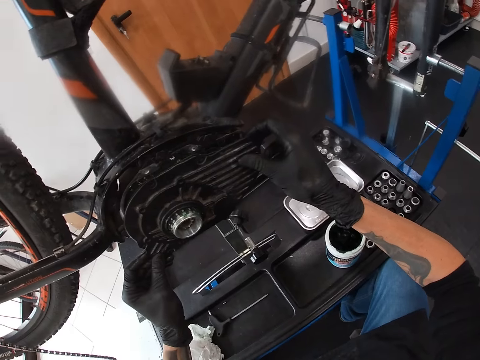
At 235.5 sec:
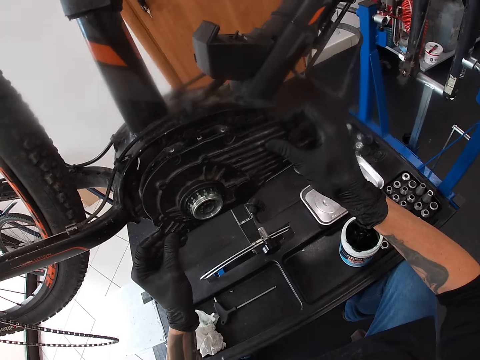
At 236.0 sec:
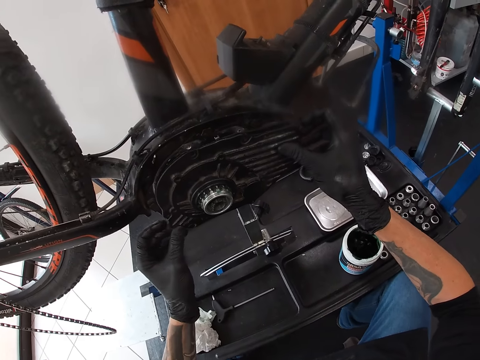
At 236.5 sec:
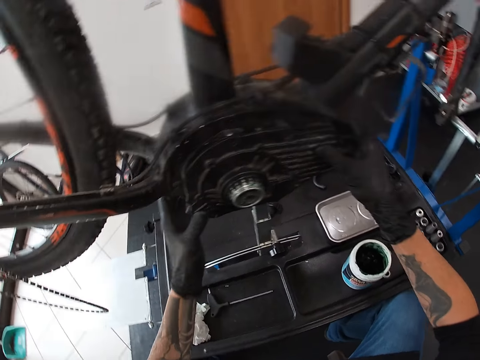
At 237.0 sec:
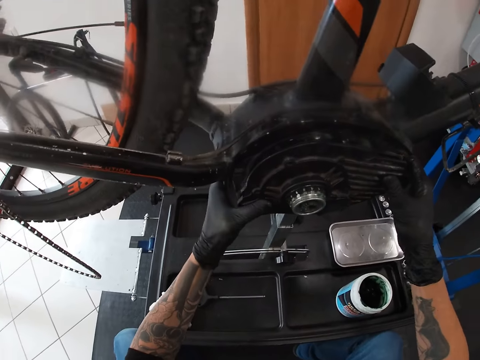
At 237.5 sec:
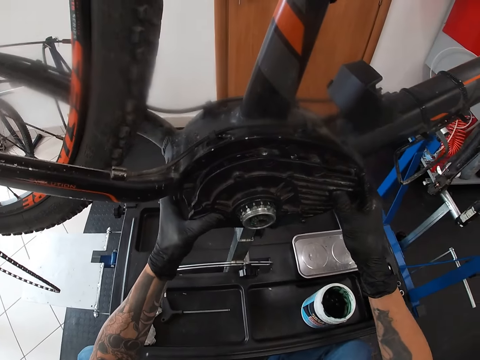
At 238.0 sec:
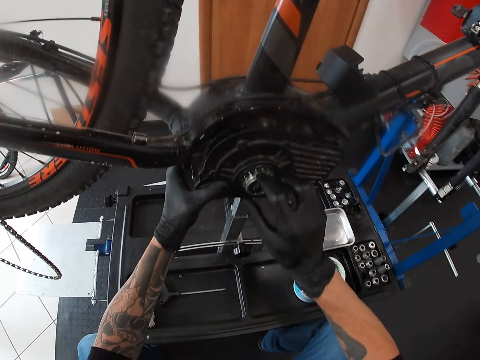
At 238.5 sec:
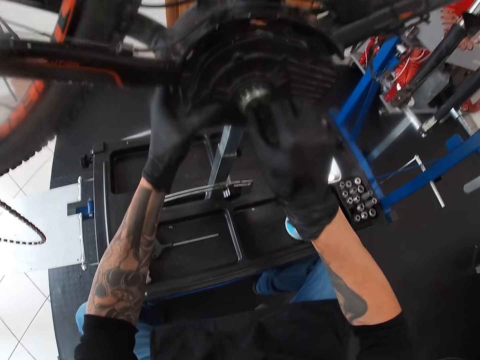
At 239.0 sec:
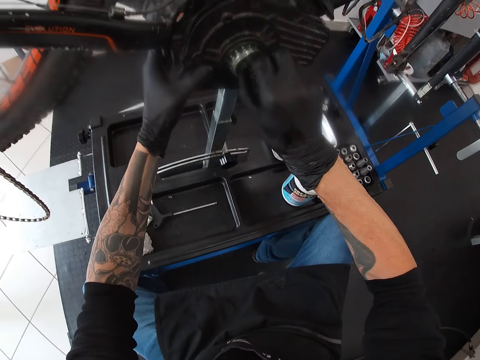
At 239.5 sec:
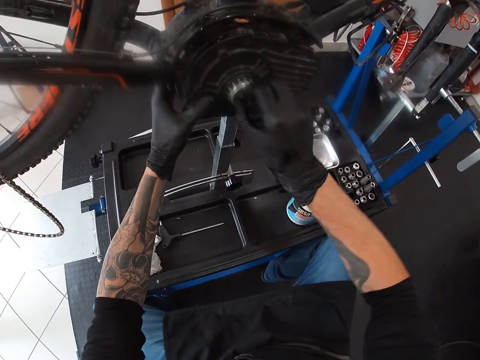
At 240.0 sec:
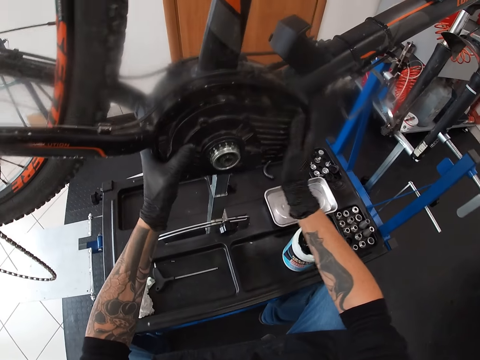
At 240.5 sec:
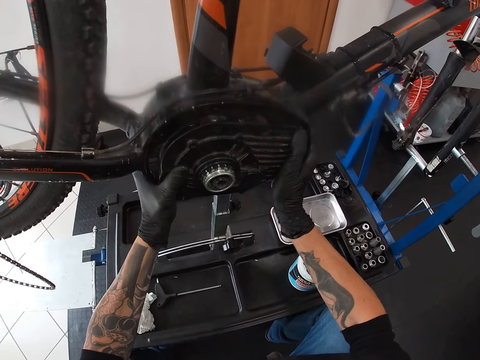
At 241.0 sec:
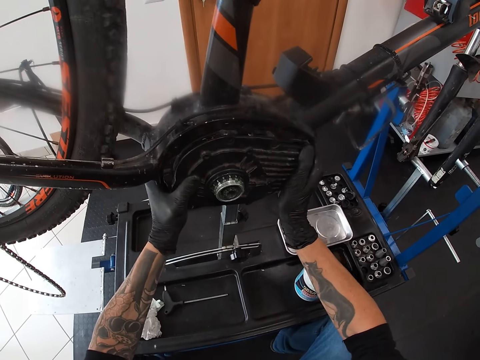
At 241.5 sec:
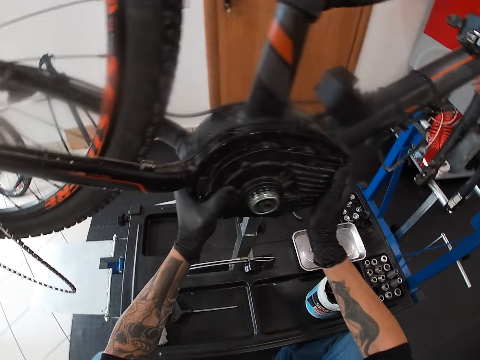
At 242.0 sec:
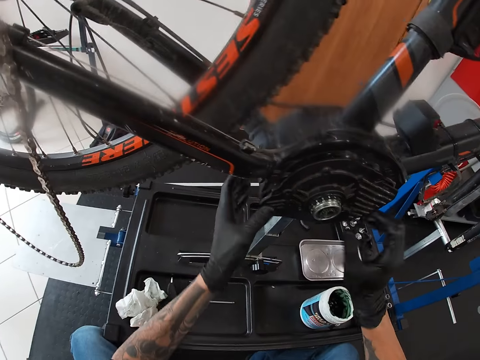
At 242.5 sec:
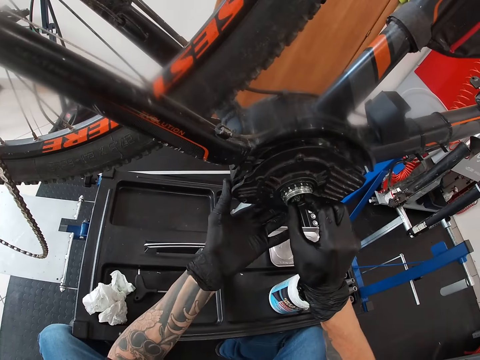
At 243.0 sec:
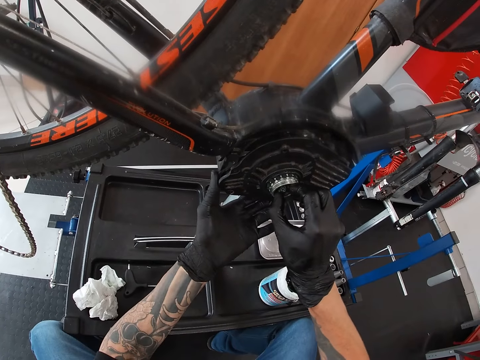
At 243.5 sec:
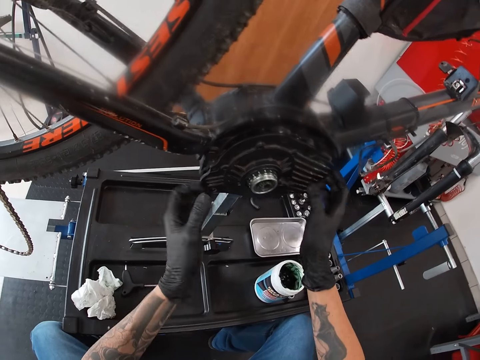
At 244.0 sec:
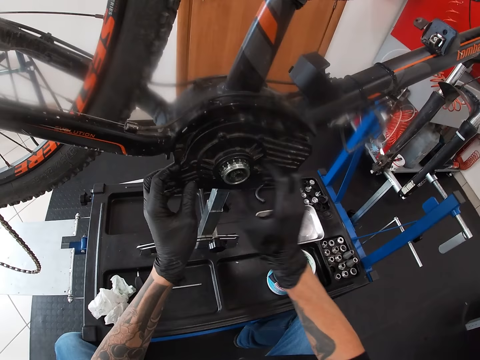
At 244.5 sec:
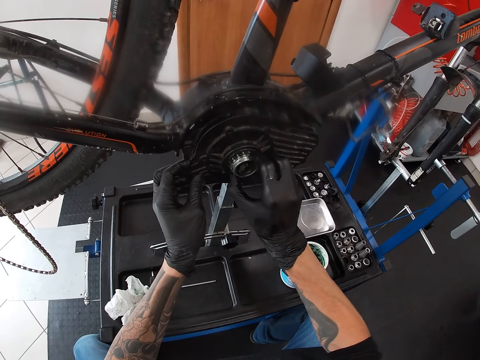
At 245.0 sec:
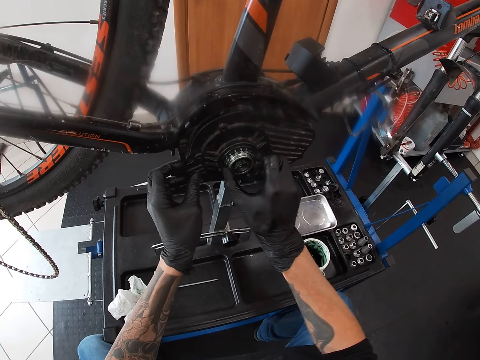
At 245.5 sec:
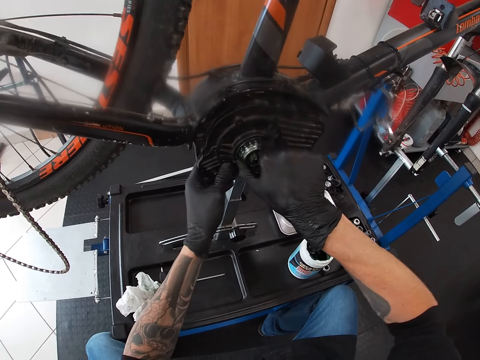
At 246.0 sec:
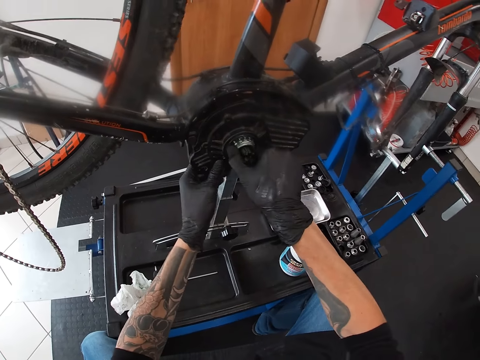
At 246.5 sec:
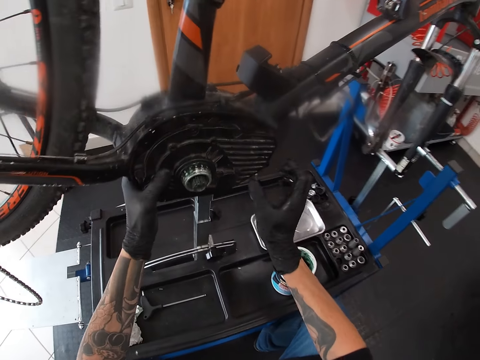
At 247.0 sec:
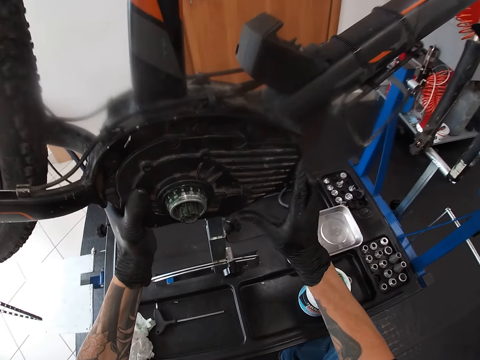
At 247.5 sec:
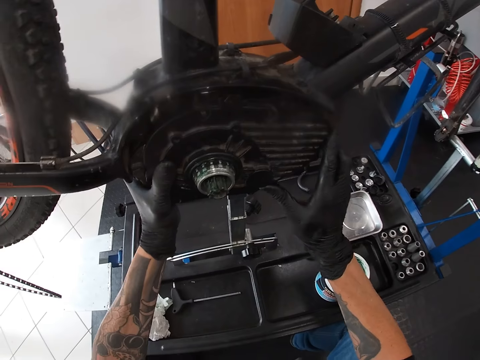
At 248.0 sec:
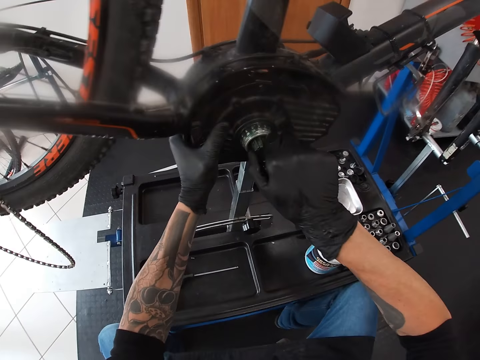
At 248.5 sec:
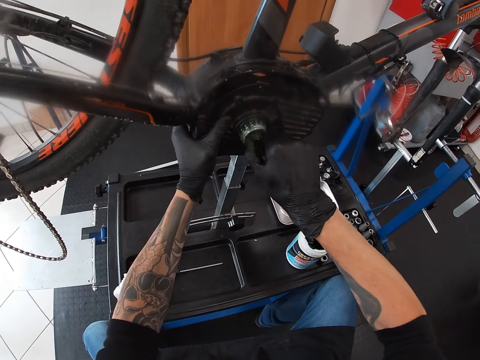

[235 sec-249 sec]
The camera wearer fixes the motherboard. He adjusts the motherboard. He tightens the bearing. He turns the chain handle of the chainring with his right hand.

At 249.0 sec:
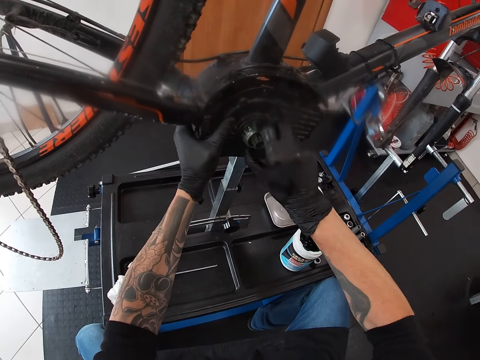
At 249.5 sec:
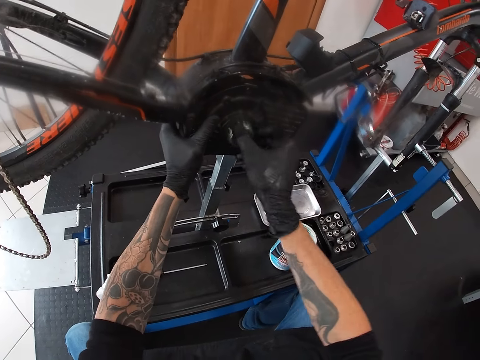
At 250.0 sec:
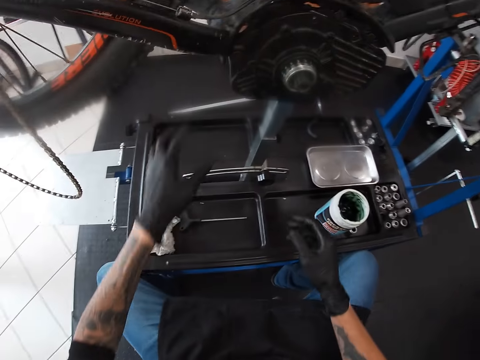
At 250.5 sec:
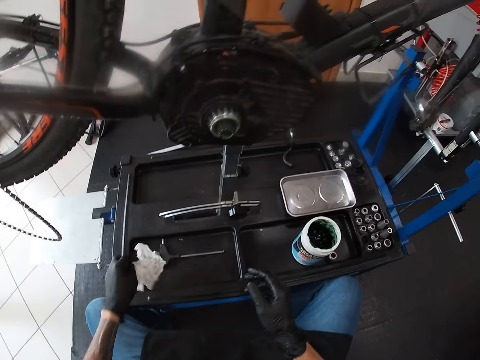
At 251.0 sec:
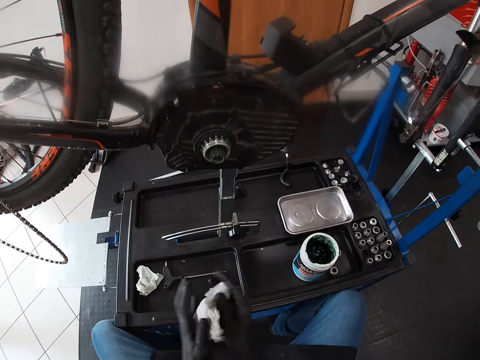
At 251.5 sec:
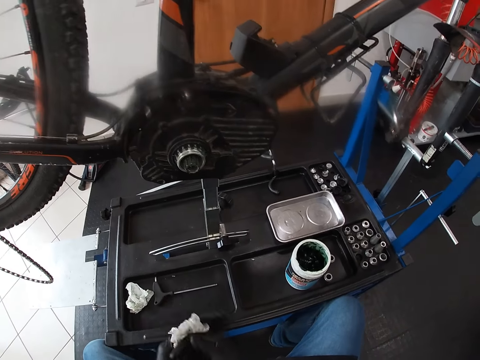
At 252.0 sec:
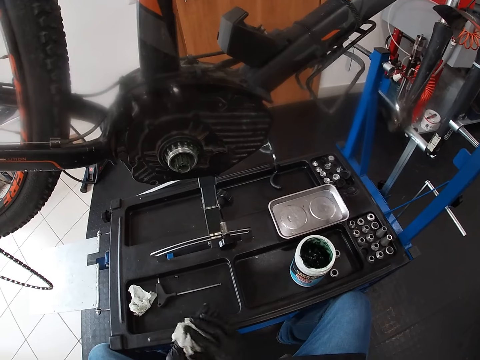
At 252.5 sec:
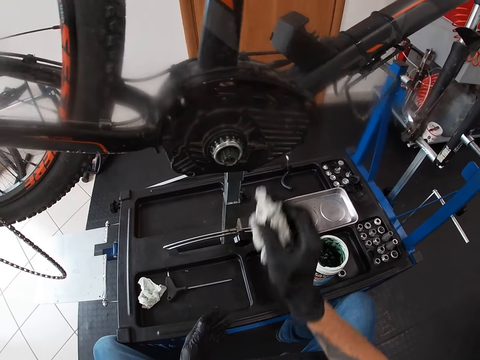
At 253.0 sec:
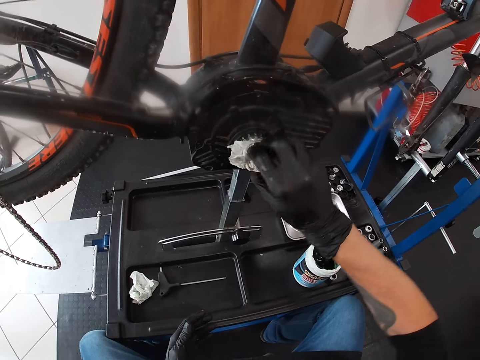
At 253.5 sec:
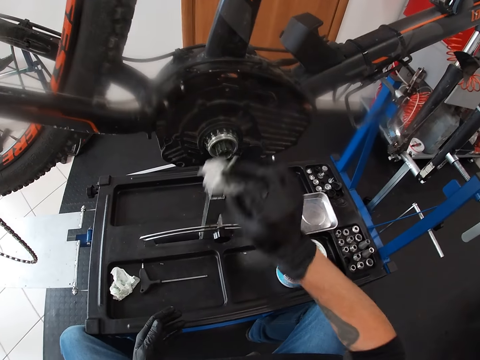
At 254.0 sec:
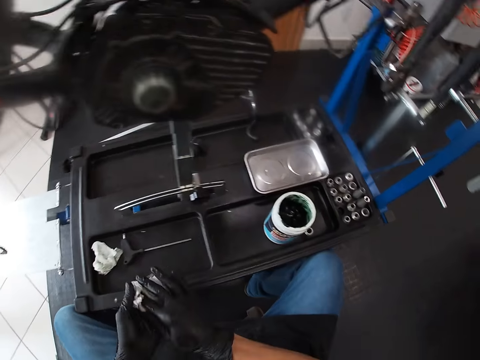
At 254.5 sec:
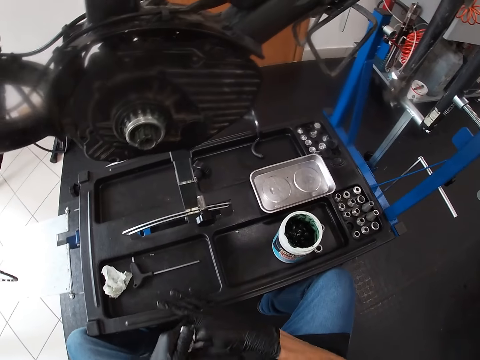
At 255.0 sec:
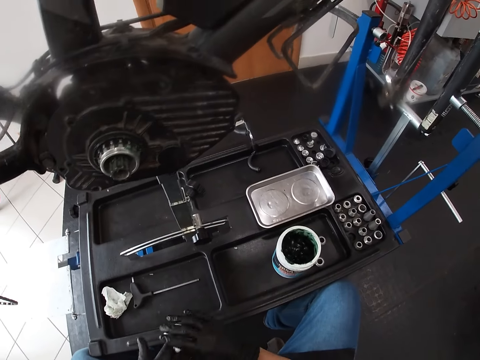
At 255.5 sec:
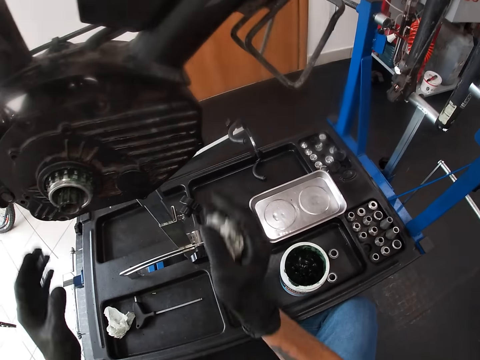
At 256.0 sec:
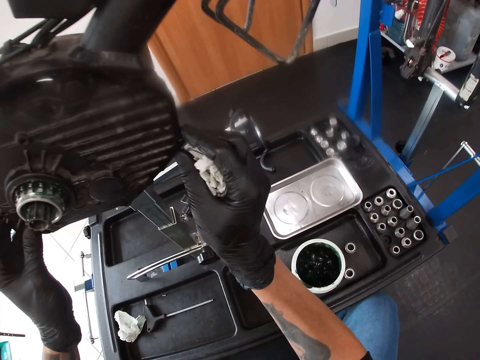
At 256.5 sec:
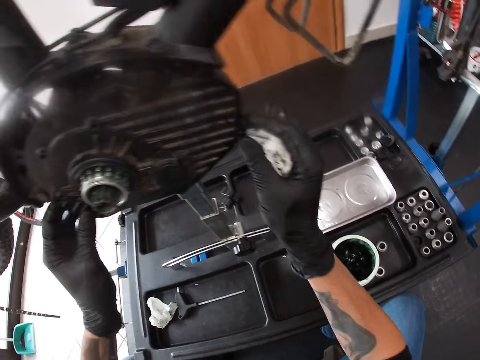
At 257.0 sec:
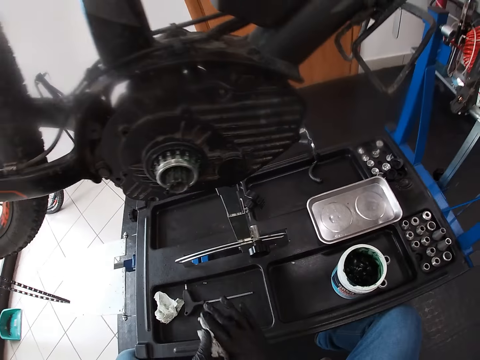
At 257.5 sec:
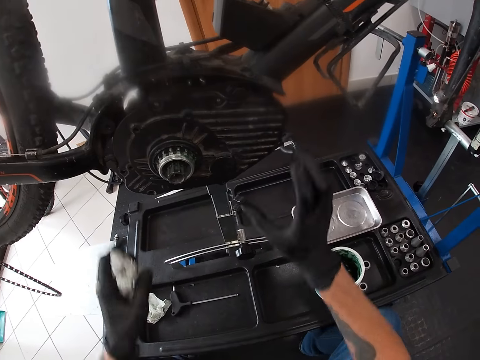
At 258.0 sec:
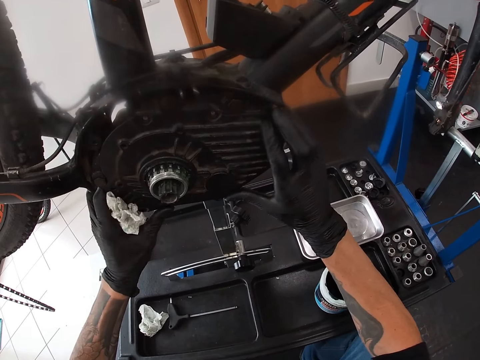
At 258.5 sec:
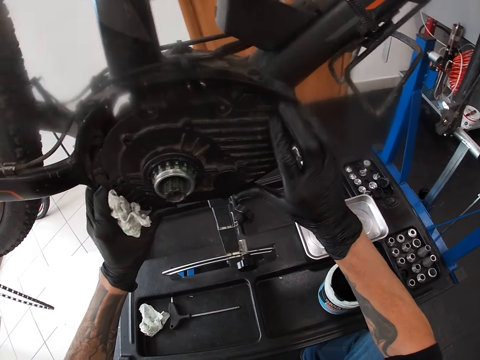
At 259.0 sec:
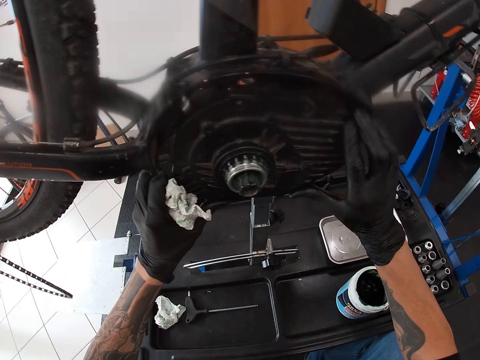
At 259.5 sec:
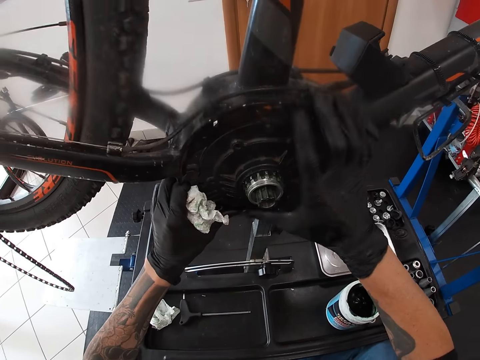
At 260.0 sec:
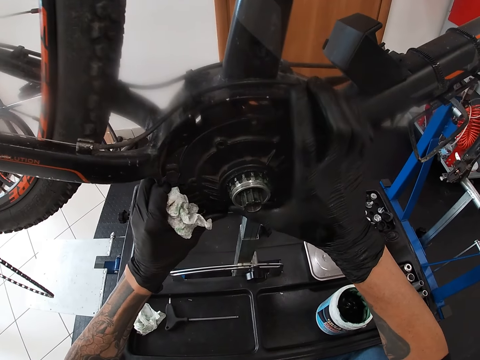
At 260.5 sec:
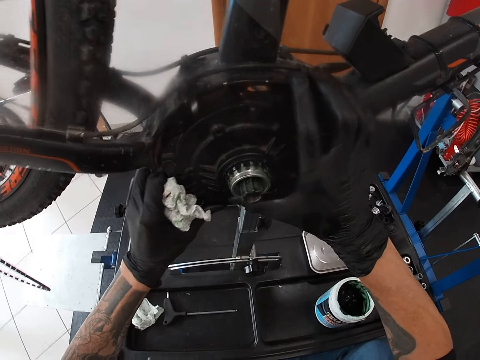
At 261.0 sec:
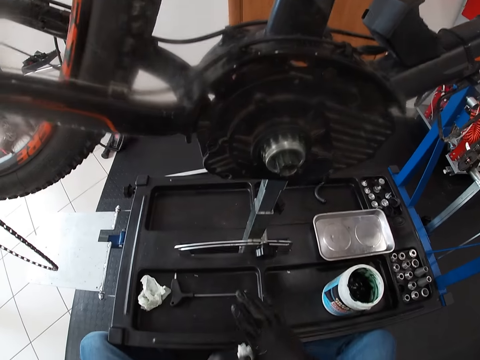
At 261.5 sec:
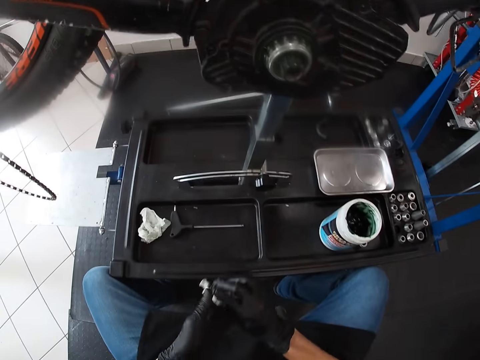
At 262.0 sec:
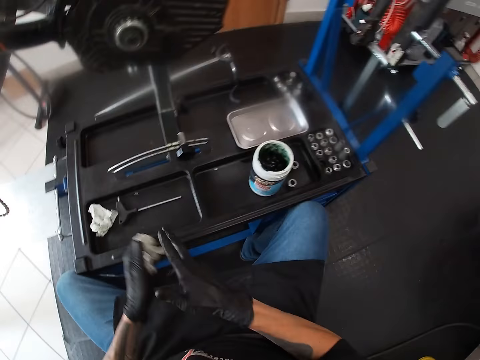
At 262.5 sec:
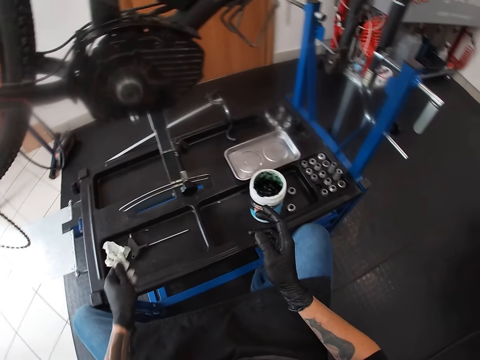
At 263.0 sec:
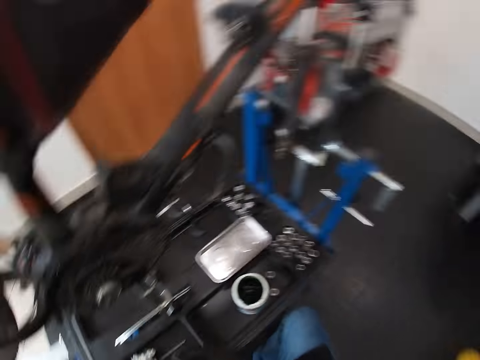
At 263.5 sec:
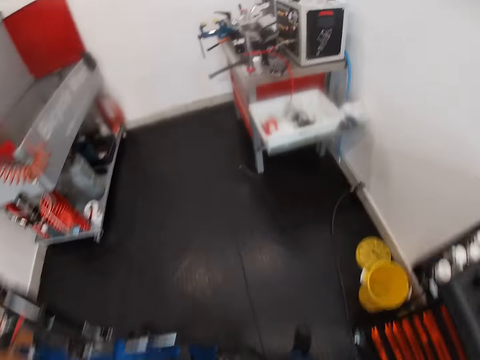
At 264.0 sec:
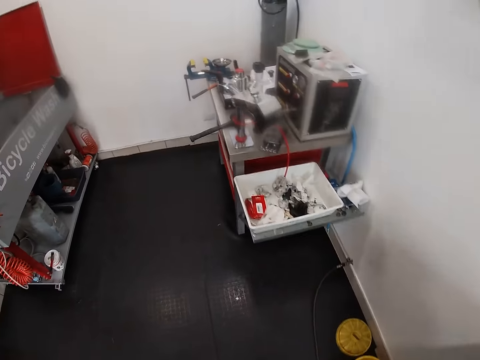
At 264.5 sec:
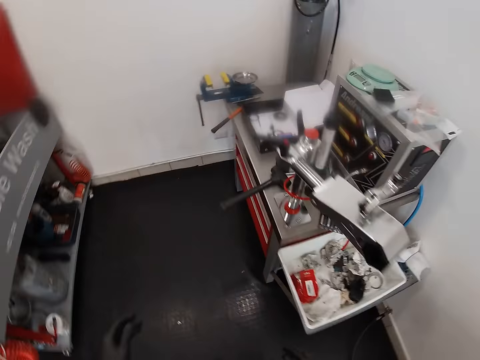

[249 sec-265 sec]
The camera wearer picks the tissue paper from the worktable with his left hand. He cleans his hands with the tissue paper. He cleans the chainring or bearing with the tissue paper on his right hand. He cleans the hands with the tissue. He adjusts the motherboard. He cleans his hands with the tissue paper.
